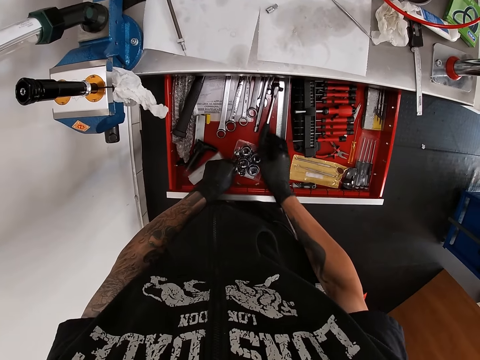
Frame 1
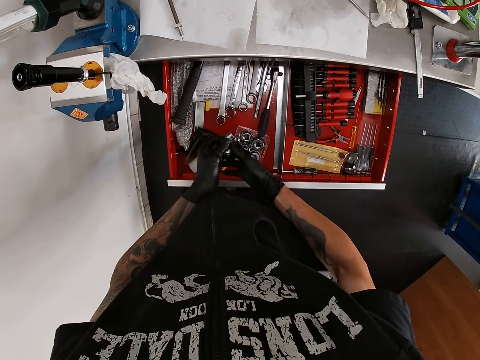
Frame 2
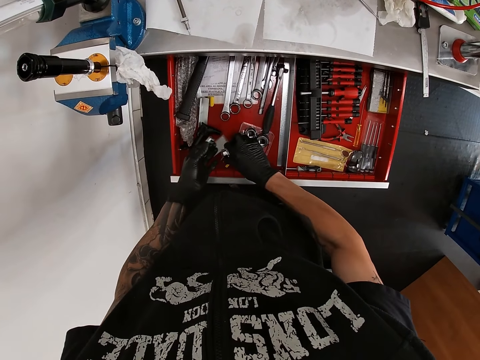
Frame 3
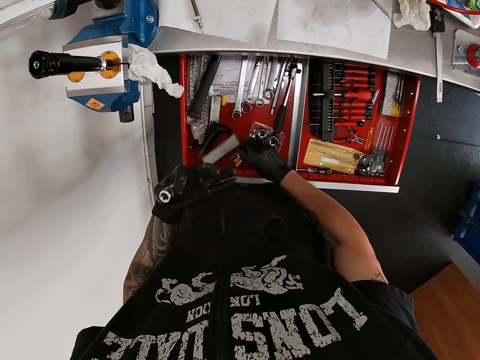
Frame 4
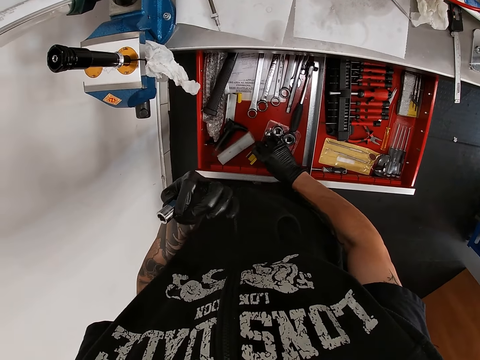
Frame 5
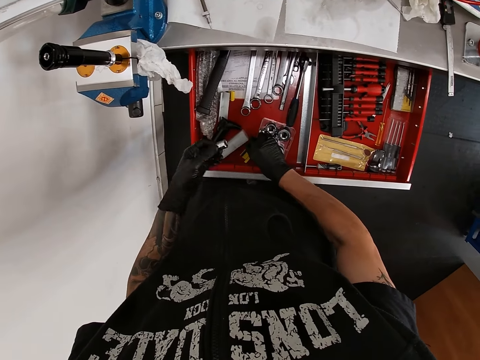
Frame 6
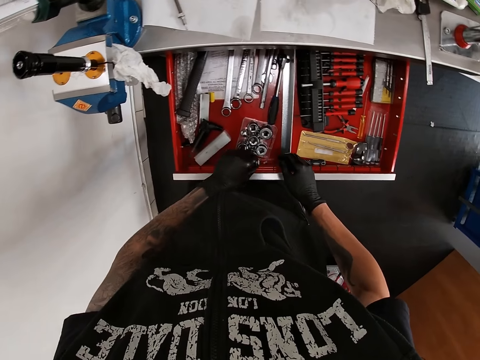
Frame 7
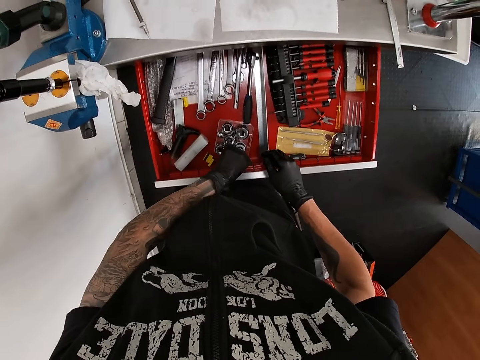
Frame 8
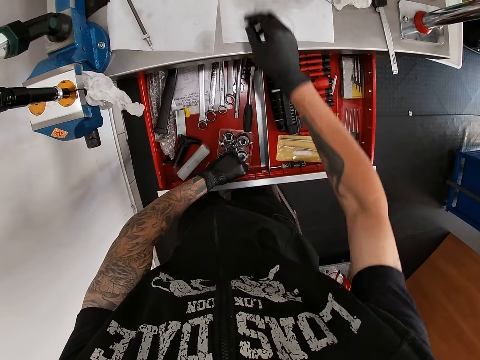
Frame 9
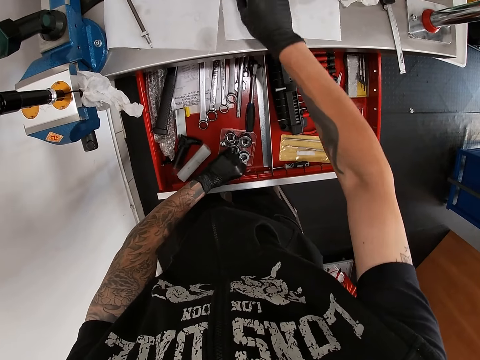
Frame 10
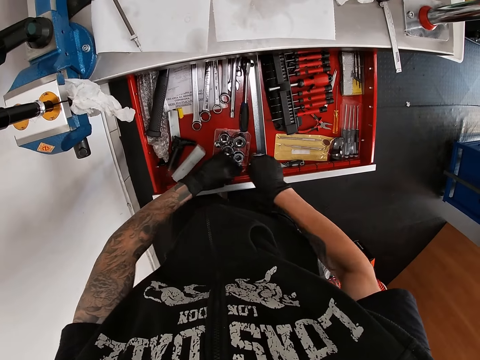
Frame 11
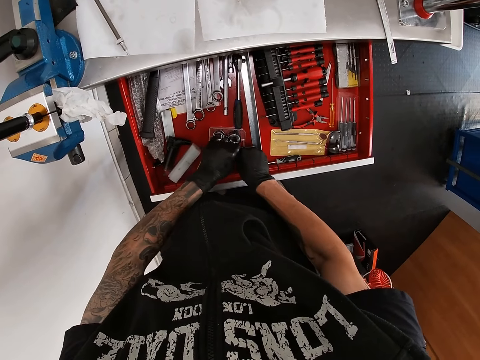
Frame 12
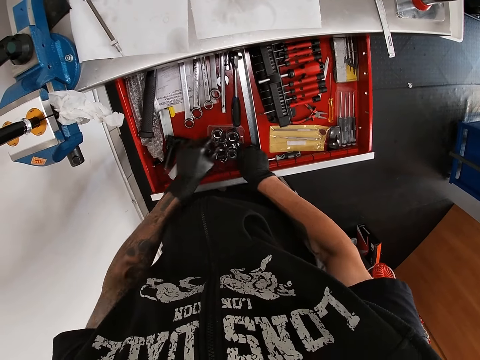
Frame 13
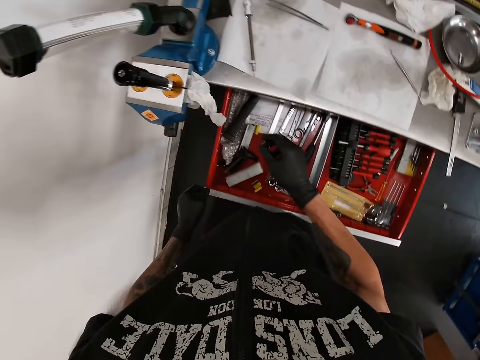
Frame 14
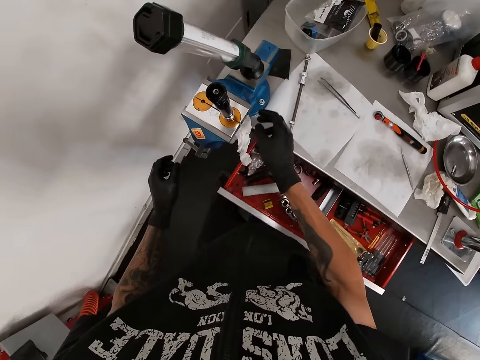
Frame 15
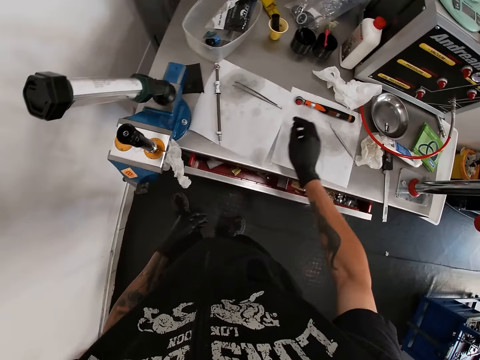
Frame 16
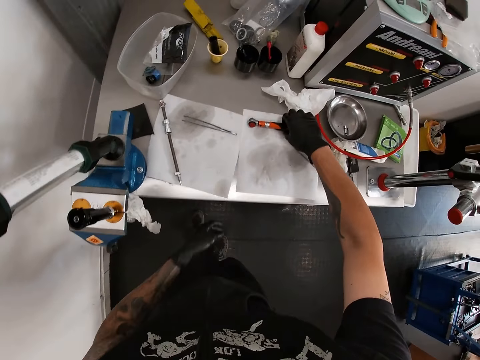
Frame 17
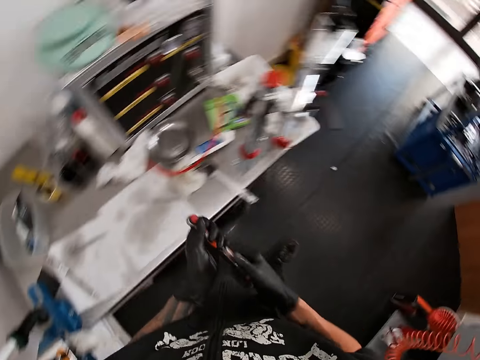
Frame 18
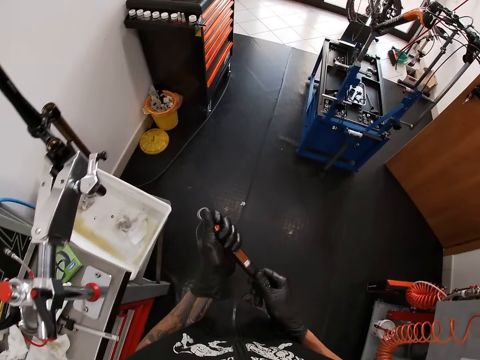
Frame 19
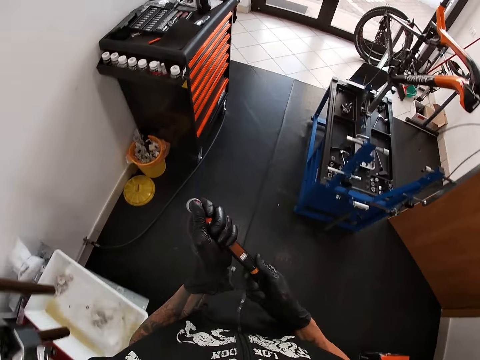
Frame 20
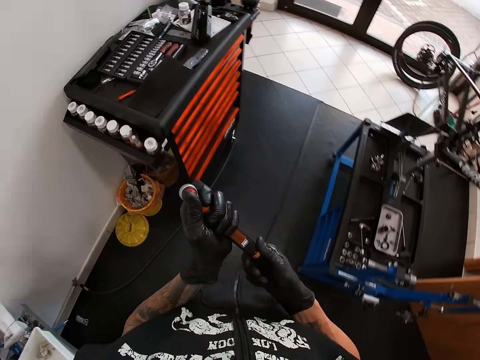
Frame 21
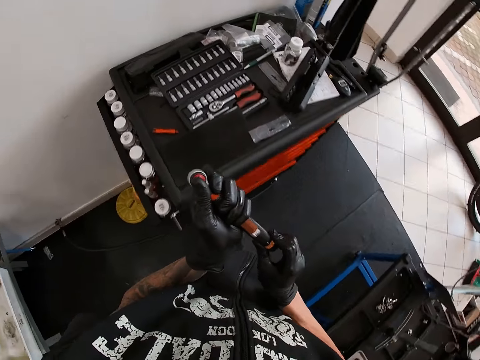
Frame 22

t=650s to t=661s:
The camera wearer passes the socket extension from his left hand to his right hand. He holds the socket in the left hand. He drops the socket extension in the table drawer with his right hand. He touches the sockets in the drawer. He drops the socket in the table drawer with his left hand. He picks up the socket extension on the table with his right hand. He drops the socket extension in the table drawer with his right hand. He closes the table drawer with his left leg. He picks up the torque wrench on the table with his right hand. He walks in the room. He resets the torque wrench with both hands.

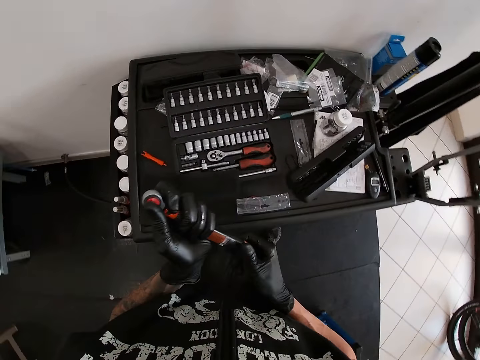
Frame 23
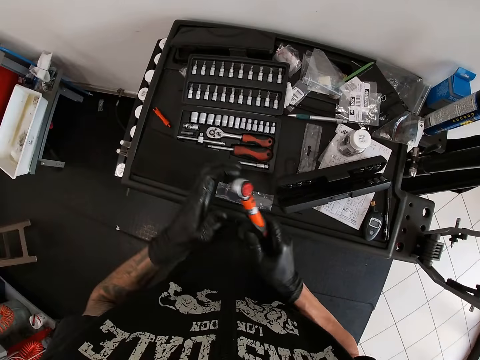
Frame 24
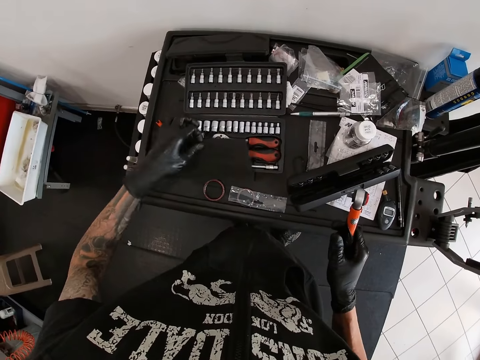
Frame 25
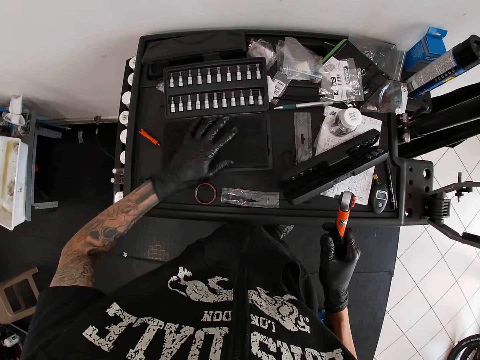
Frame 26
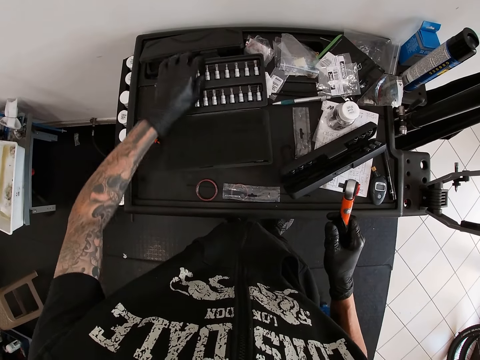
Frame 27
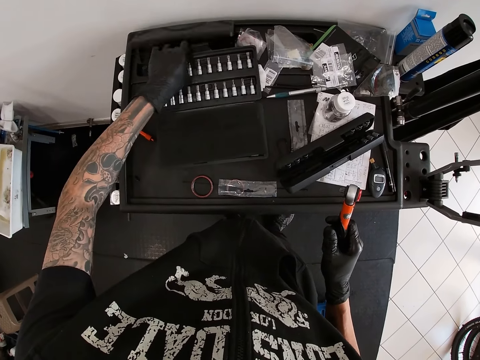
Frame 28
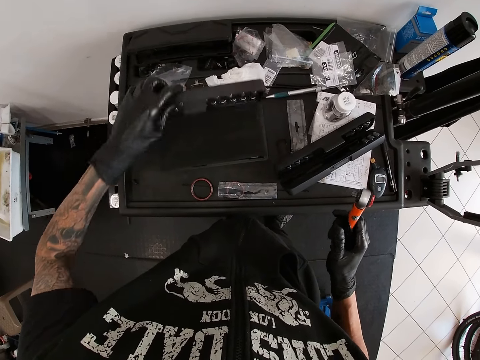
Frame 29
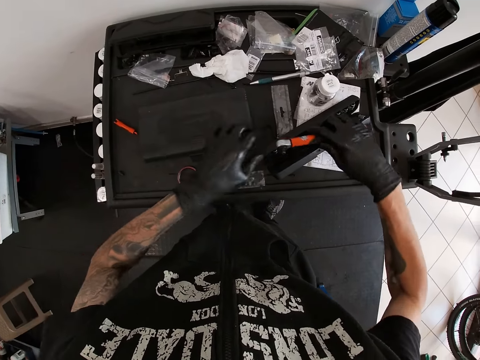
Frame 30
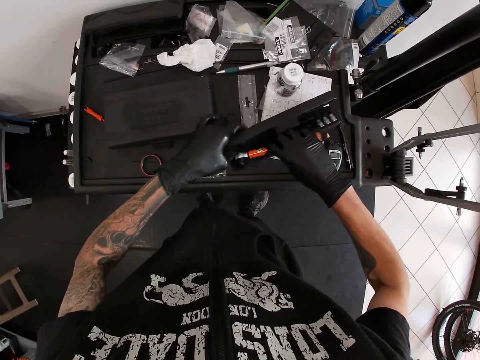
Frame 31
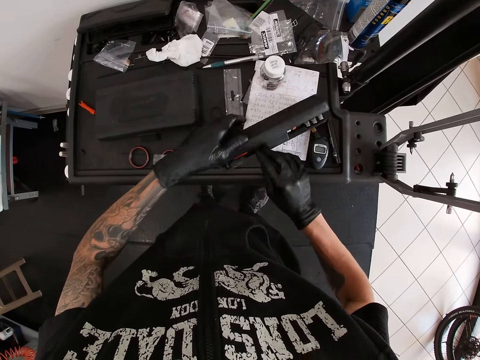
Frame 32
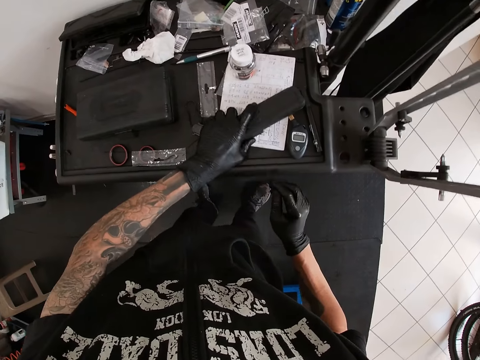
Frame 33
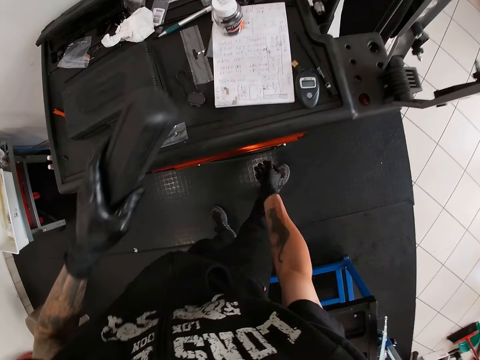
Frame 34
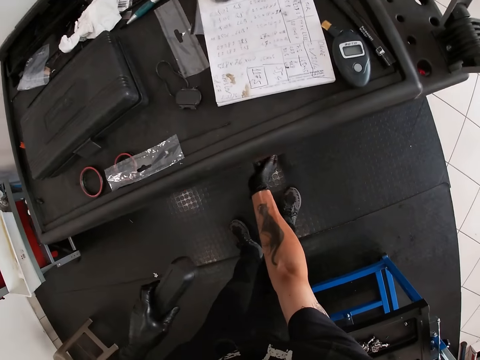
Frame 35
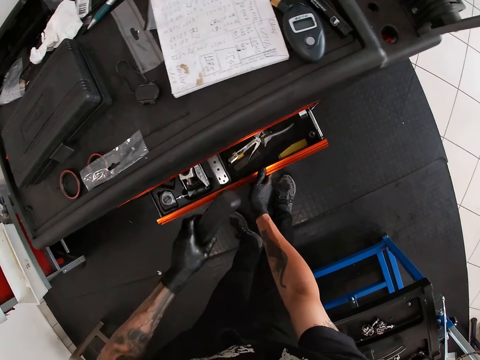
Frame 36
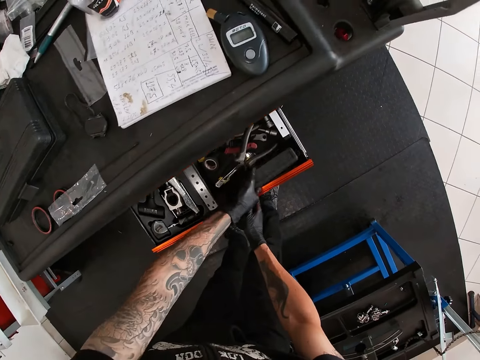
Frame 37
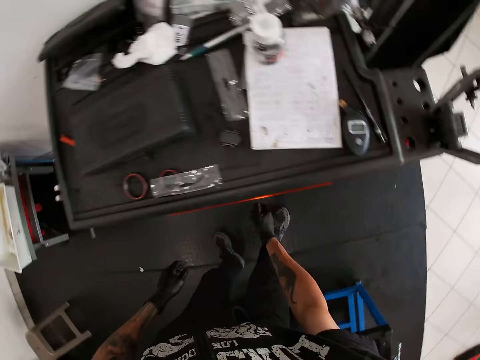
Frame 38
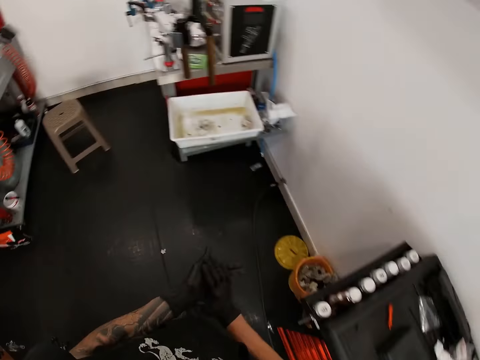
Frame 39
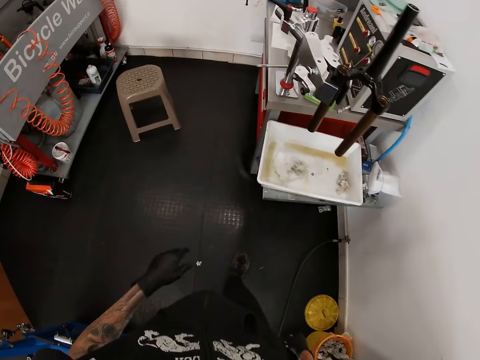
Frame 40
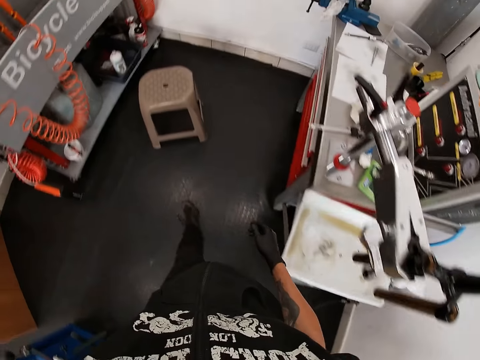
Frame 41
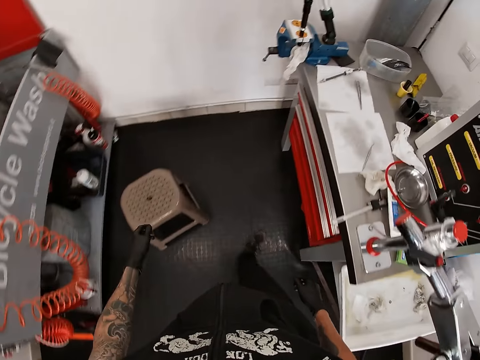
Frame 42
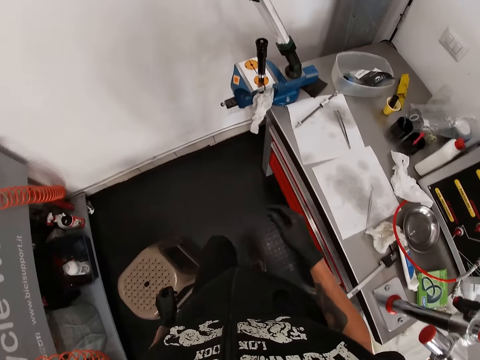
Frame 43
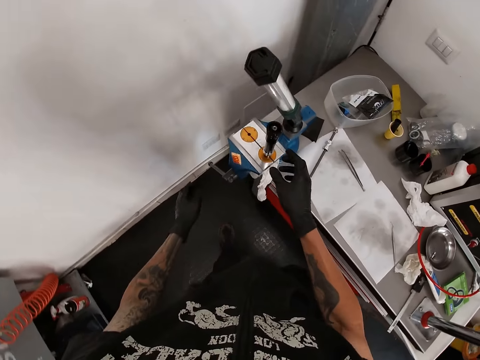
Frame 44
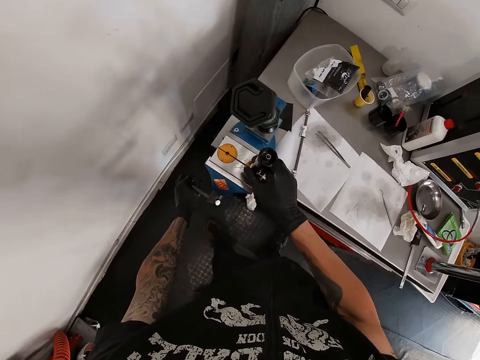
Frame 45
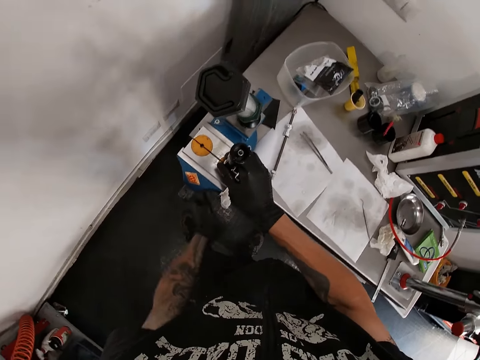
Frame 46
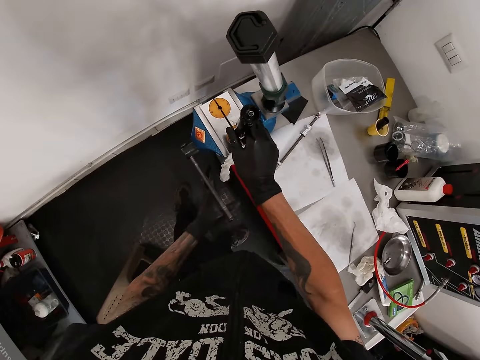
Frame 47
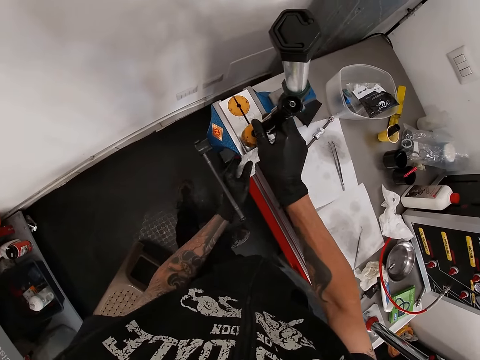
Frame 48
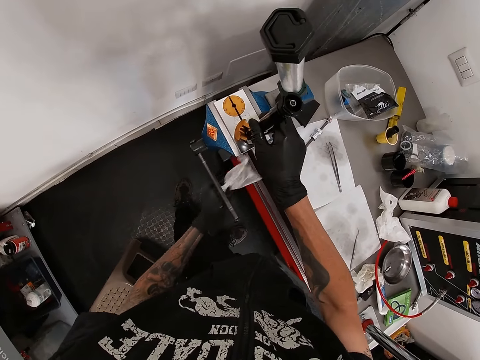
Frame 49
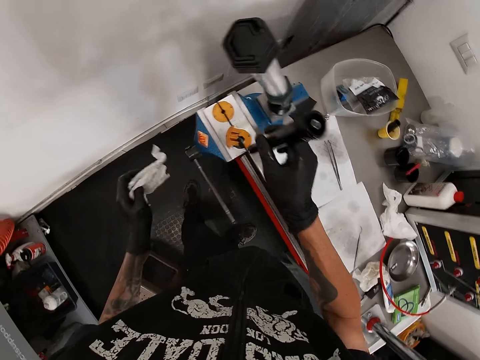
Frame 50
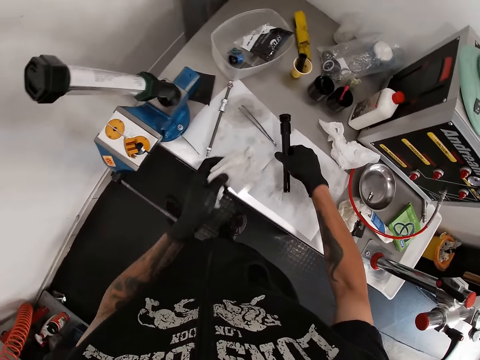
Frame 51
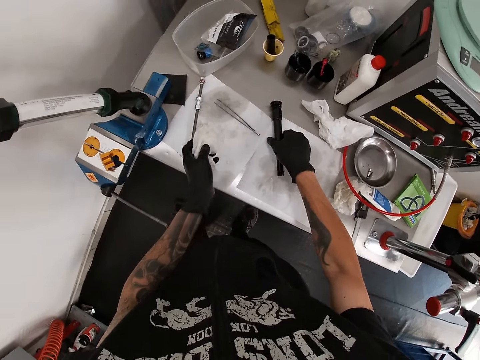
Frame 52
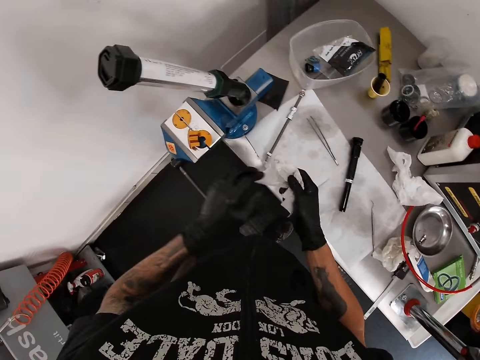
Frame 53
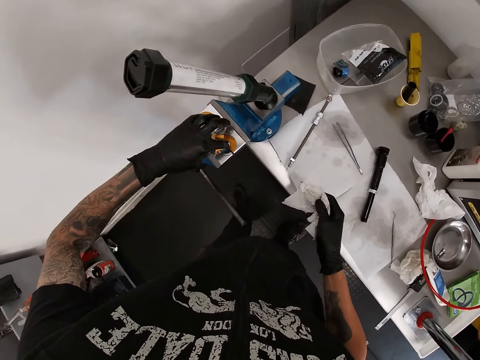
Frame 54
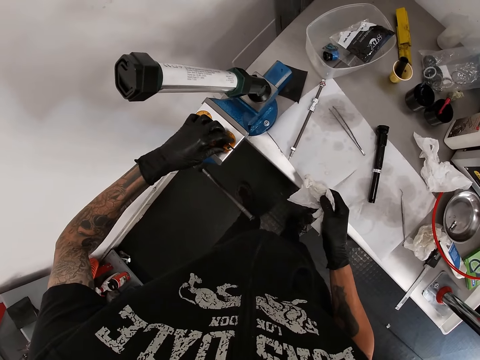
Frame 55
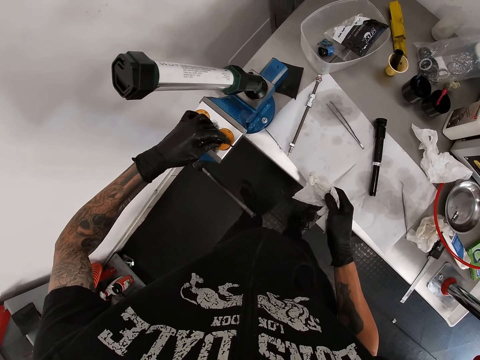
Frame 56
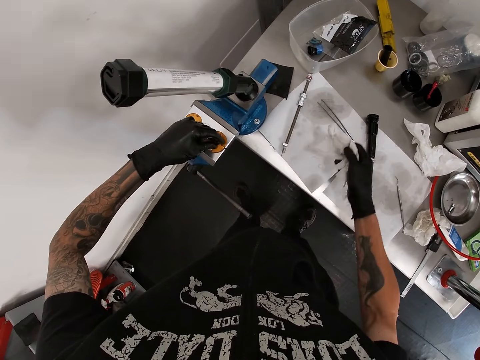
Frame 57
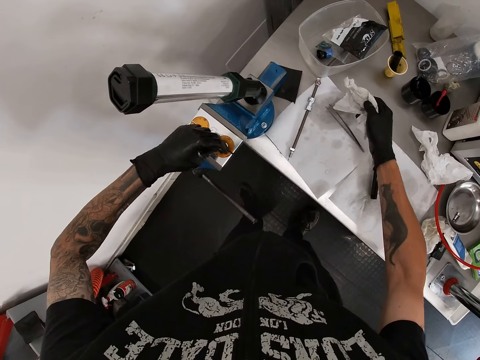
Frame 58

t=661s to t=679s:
The camera wearer picks up a foam on the table with his left hand. He drops the foam on a toolkit box with his left hand. He closes the toolkit box with his left hand. He puts the wrench in the case with his right hand. He closes the case on the table with his left hand. He picks the case from the table with his left hand. He opens the table drawer with his right hand. He drops the case in the table drawer with his left hand. He closes the table drawer with his right hand. He walks in the room. He holds the pump tube on the table vice with his right hand. He turns the handle of the table vice with his left hand. He removes the tissue paper on the table vice with his left hand. He removes the pump tube on the table vice with his right hand. He drops the pump tube on the table with his right hand. He passes the tissue paper from his left hand to his right hand. He adjusts the vice jaw on the table vice with his left hand. He touches the plastic. He puts the serviette on the table.
